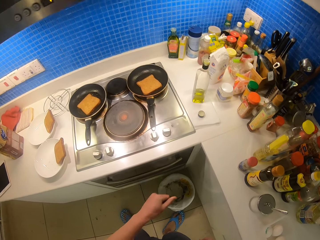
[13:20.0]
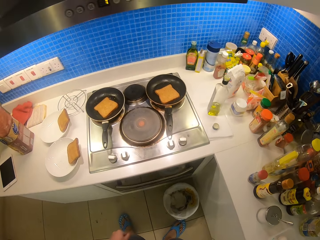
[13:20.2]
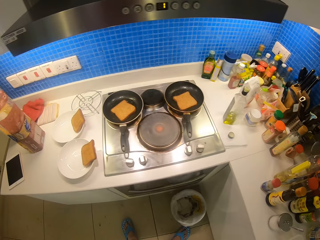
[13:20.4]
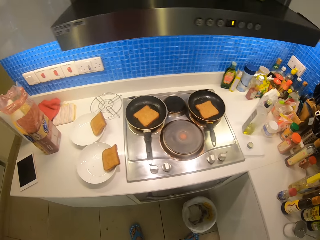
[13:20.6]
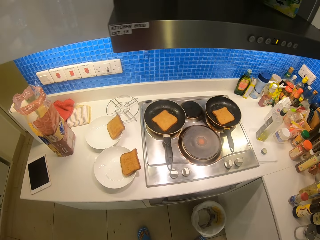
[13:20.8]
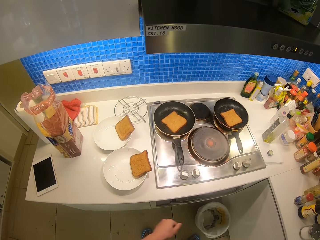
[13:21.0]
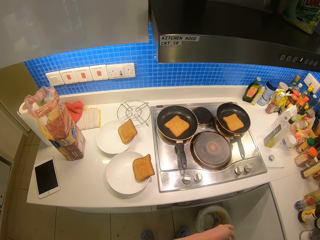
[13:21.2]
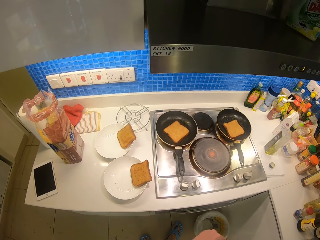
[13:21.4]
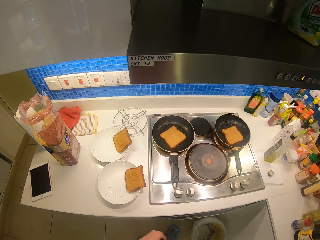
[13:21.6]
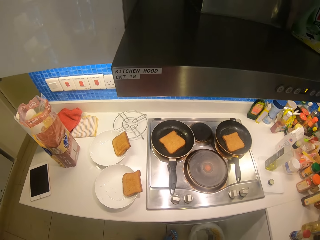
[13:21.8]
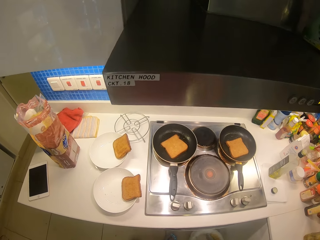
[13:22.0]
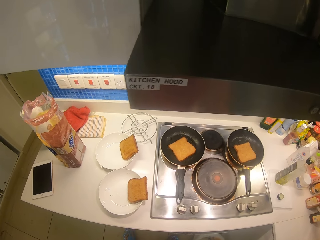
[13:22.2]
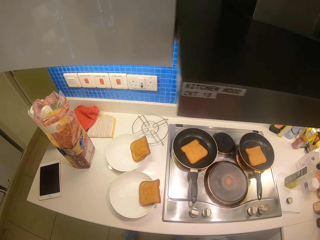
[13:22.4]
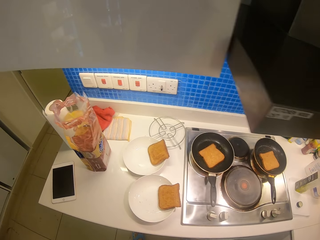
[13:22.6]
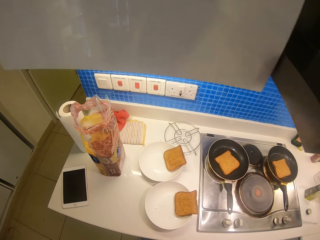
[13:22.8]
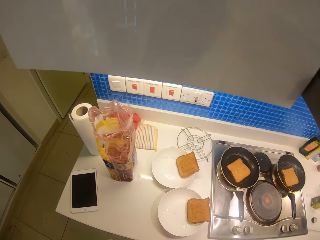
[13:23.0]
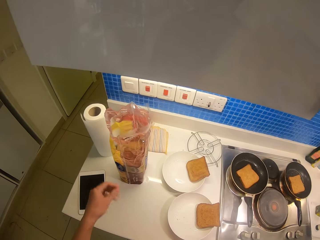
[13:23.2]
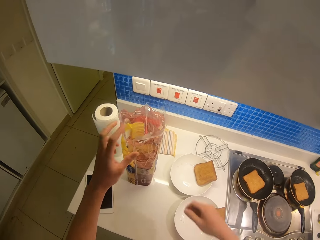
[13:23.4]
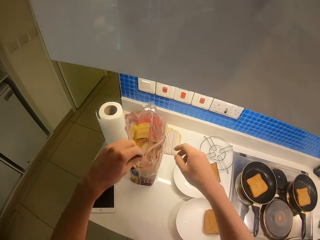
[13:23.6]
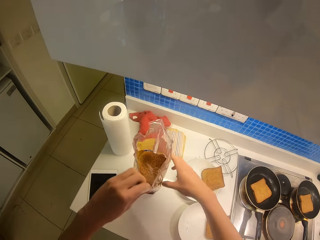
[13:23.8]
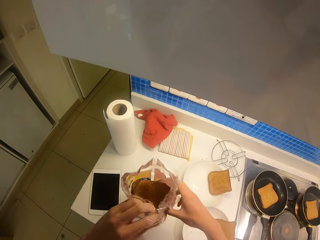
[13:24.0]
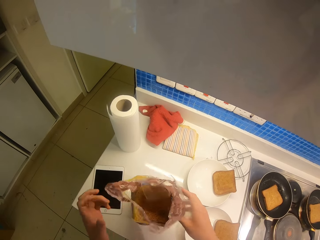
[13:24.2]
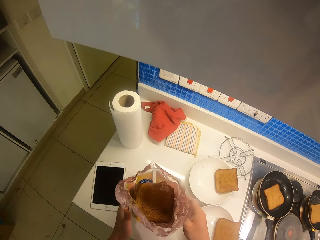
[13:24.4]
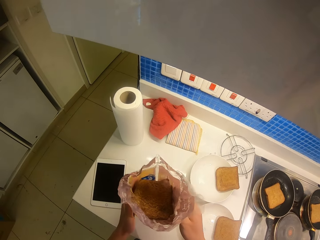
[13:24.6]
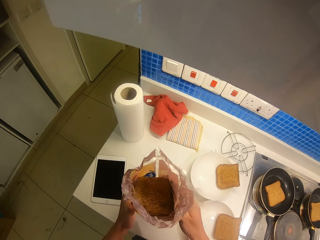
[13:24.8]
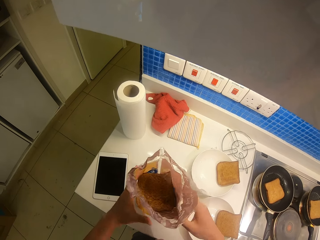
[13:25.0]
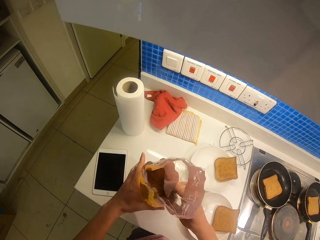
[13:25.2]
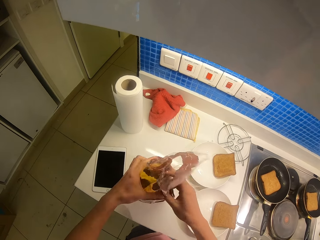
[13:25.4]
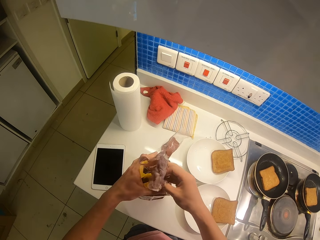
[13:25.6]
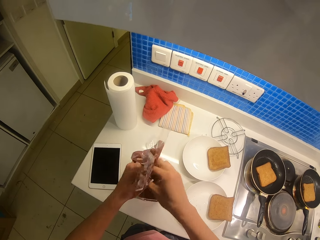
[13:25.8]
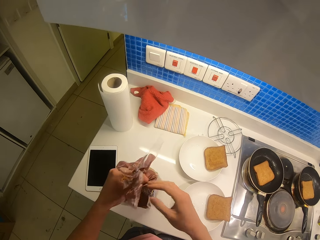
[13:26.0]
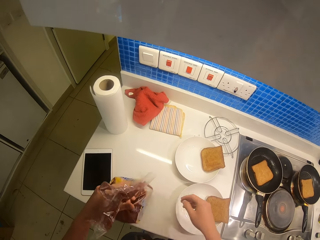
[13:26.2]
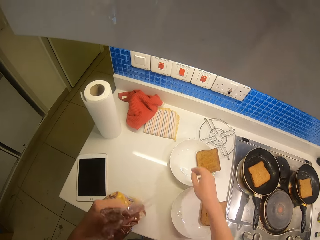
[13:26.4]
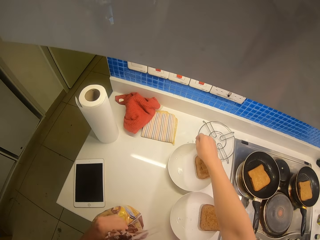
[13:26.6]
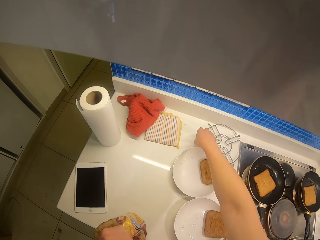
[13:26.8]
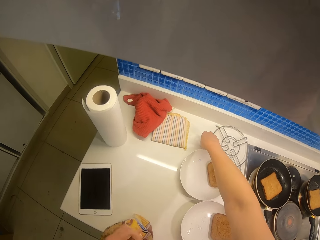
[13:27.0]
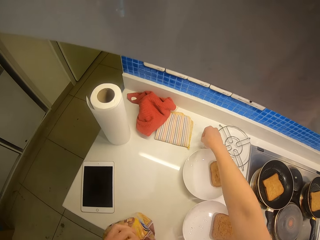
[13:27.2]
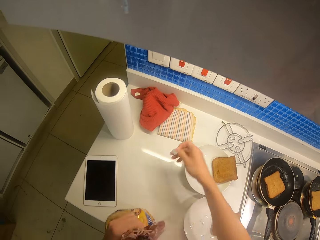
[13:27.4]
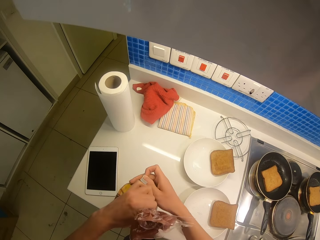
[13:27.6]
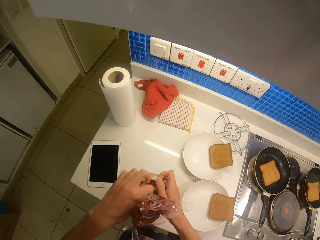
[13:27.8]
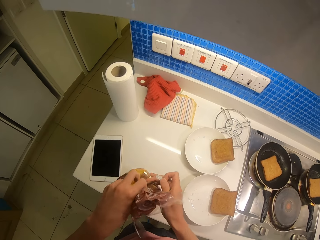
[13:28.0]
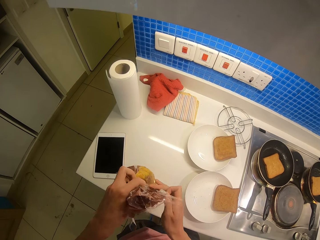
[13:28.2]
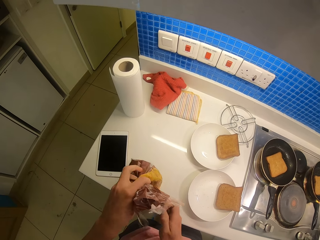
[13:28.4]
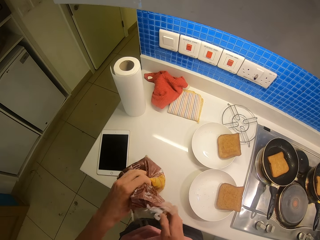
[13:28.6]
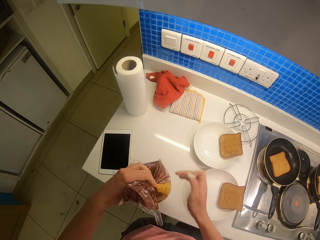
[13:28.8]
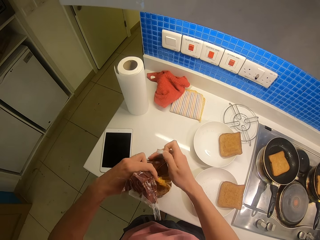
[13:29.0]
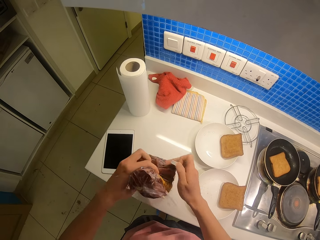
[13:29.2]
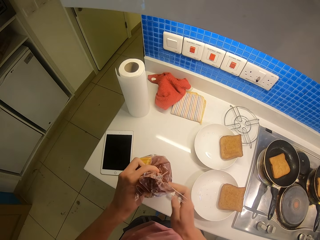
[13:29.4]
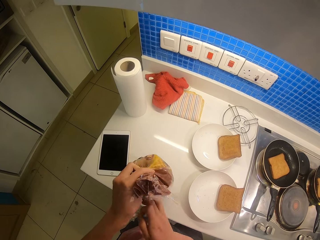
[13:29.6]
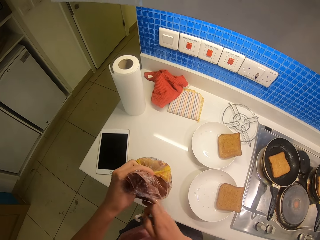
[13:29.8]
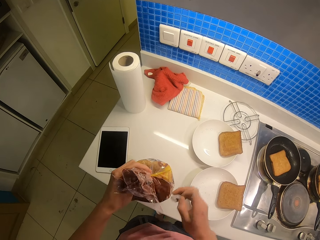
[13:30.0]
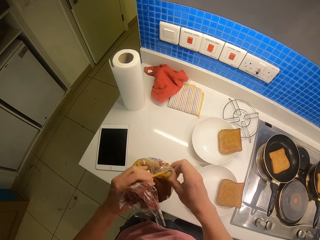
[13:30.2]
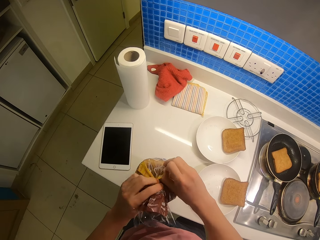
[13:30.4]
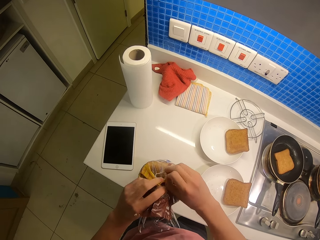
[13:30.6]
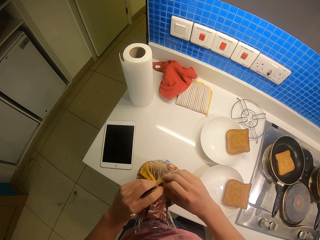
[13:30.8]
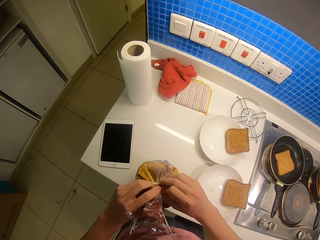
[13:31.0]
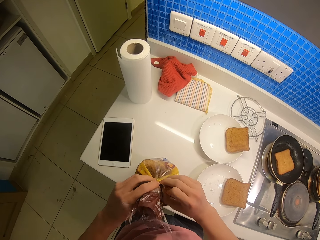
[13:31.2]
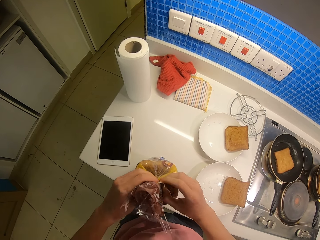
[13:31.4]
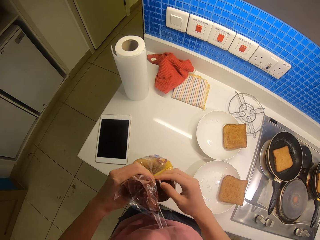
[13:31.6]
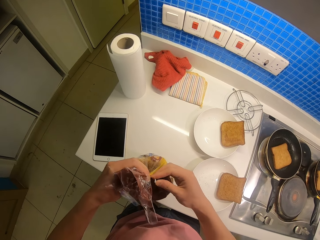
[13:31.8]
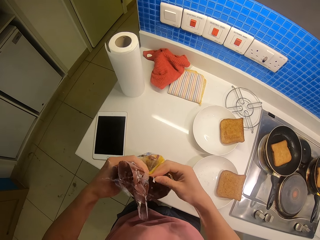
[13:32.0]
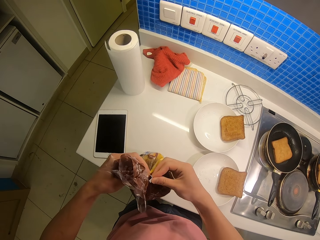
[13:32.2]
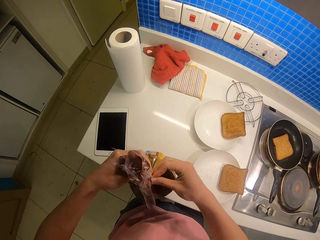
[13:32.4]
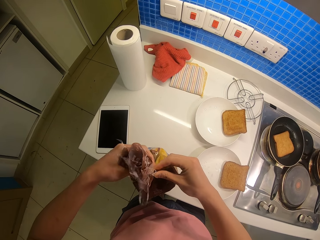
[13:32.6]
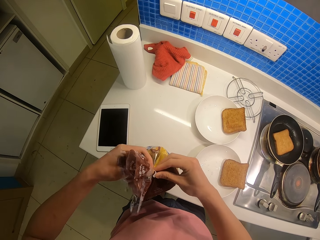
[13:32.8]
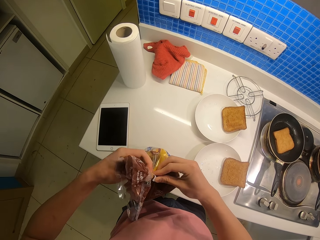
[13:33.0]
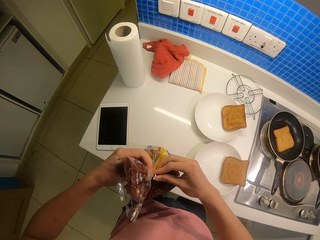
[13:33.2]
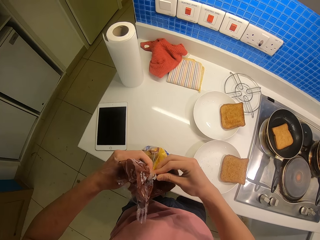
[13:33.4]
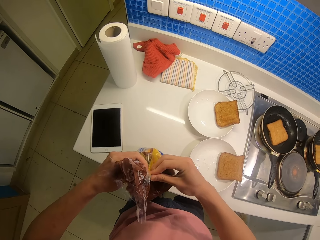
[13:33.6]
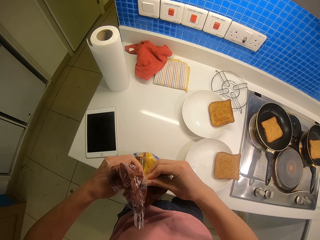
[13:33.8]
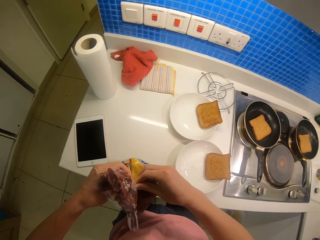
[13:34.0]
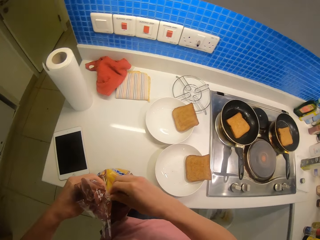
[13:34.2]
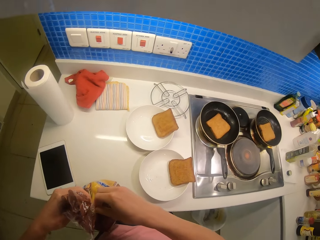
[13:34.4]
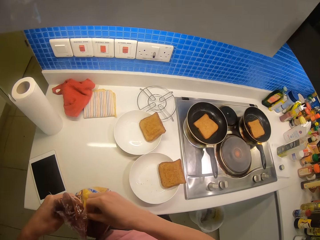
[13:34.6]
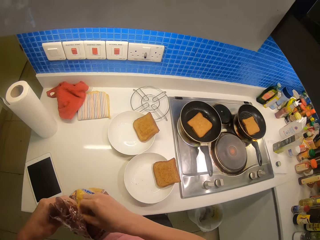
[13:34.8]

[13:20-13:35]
The camera wearer dumps the serviette on the waste bin. They tie the bread. They close the packet of bread. They seal the bread.

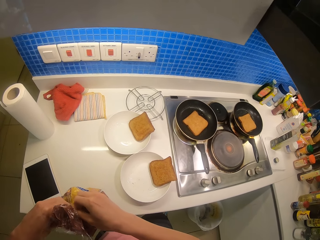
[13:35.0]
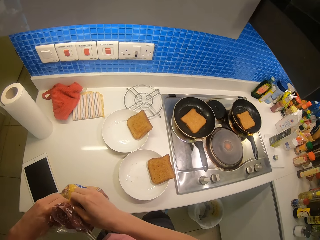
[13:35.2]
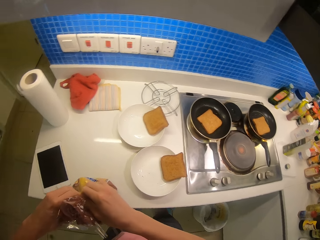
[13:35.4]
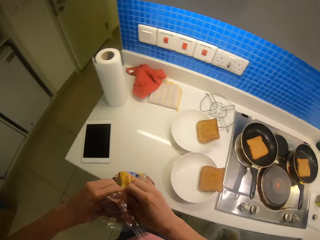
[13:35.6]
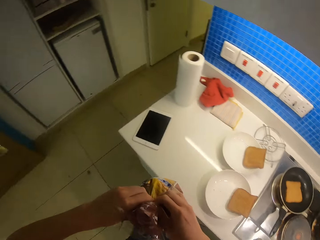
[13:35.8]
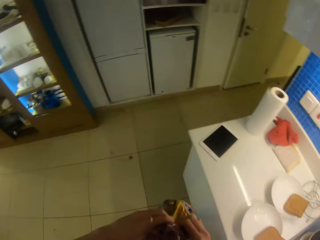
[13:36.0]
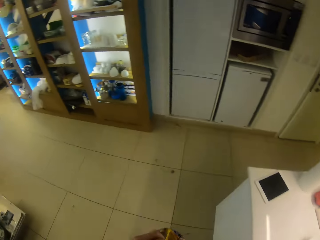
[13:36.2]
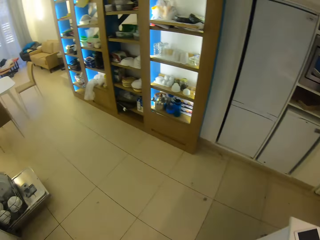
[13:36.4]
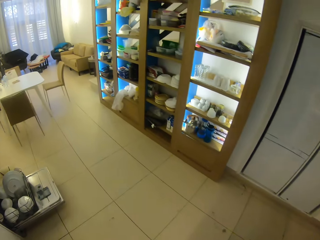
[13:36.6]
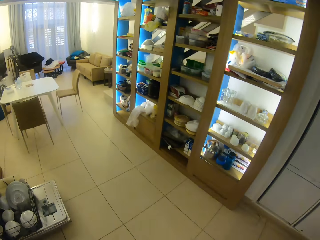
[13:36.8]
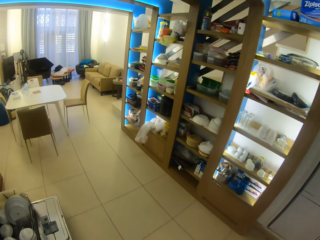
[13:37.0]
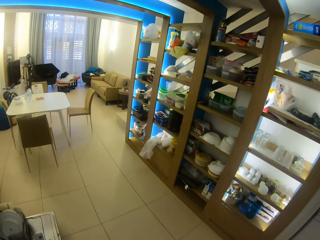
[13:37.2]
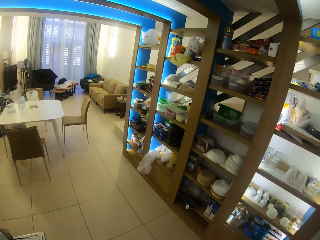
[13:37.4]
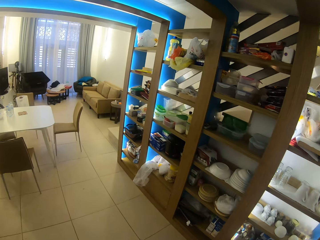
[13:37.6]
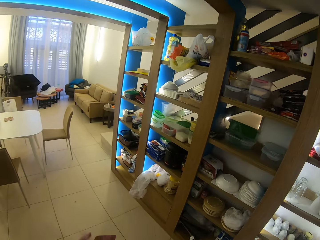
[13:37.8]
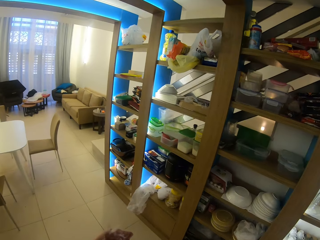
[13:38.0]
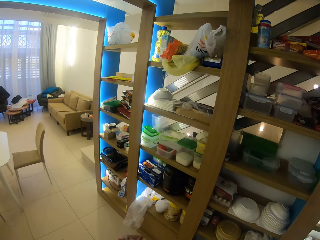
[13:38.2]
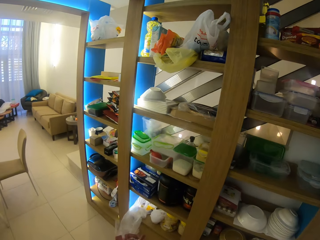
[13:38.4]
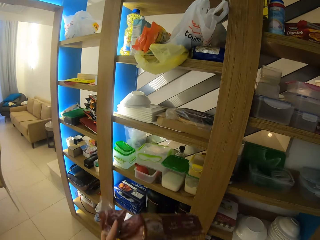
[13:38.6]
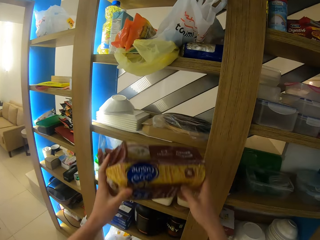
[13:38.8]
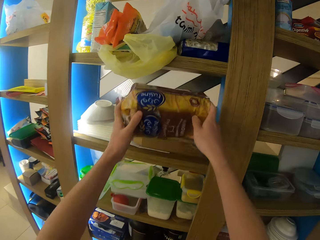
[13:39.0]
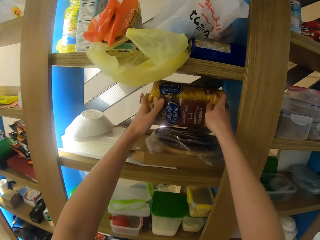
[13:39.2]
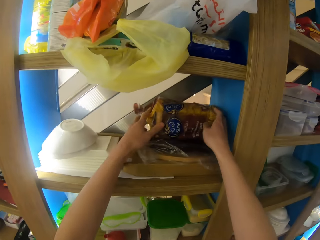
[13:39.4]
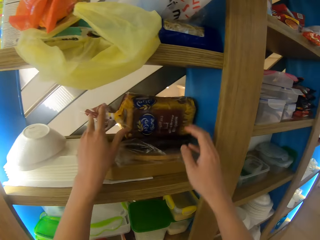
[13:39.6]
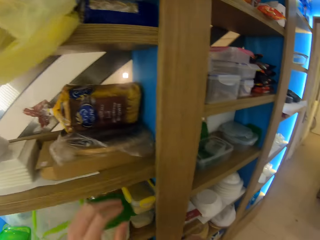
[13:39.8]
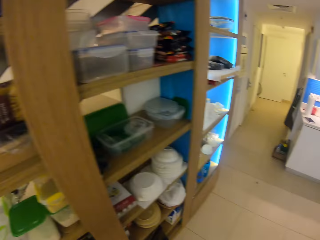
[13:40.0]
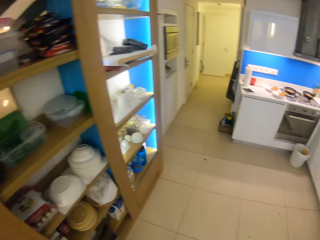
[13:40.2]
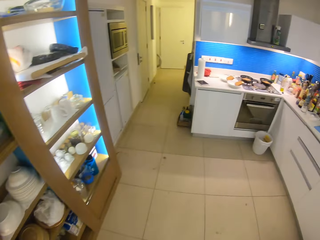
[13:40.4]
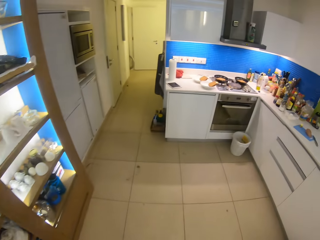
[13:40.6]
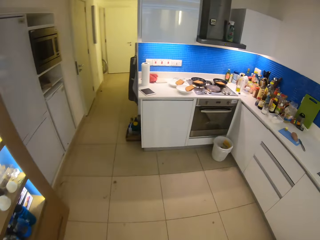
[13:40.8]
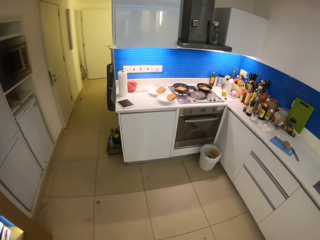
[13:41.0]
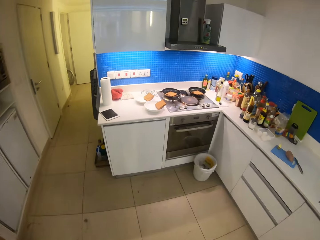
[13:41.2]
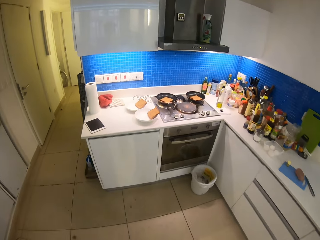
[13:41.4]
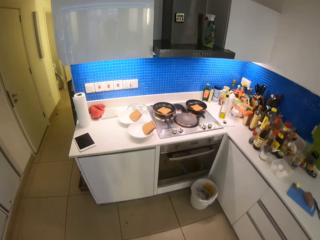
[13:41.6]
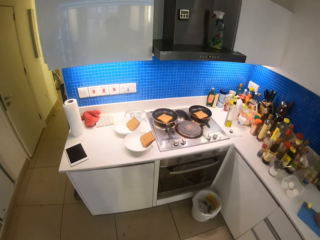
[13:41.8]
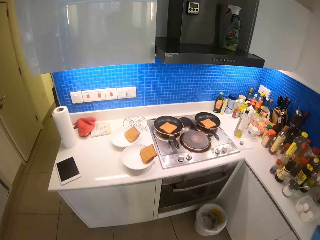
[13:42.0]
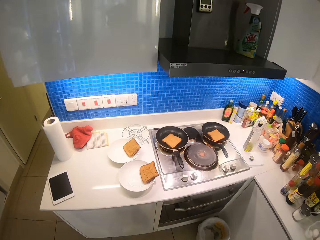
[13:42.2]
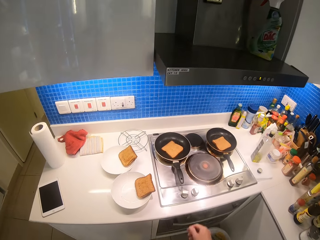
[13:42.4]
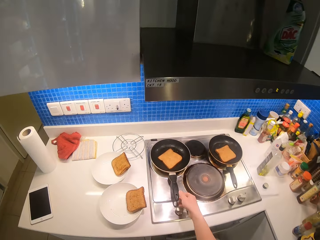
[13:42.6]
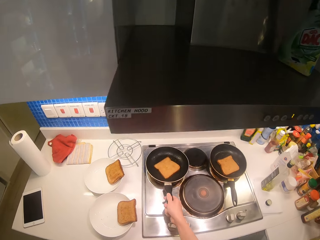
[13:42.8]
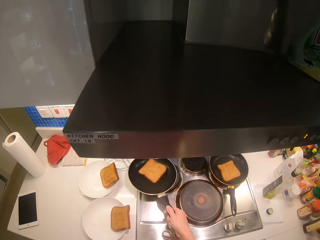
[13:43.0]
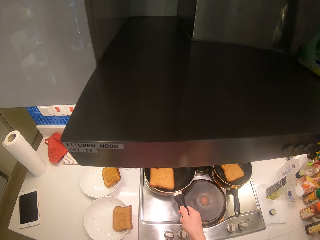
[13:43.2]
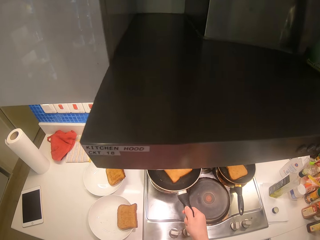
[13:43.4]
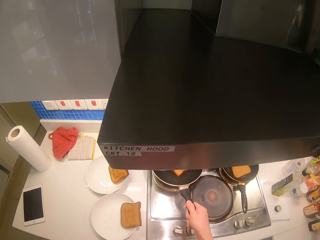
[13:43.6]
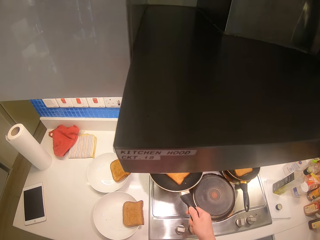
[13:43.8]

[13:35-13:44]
The camera wearer puts away the packet of bread.
